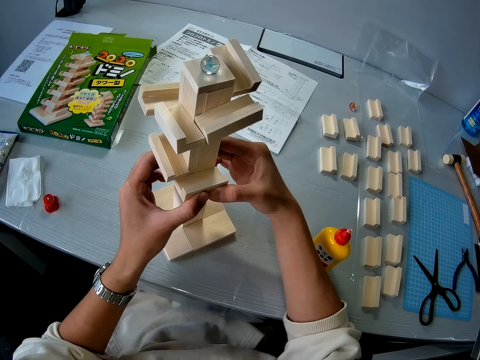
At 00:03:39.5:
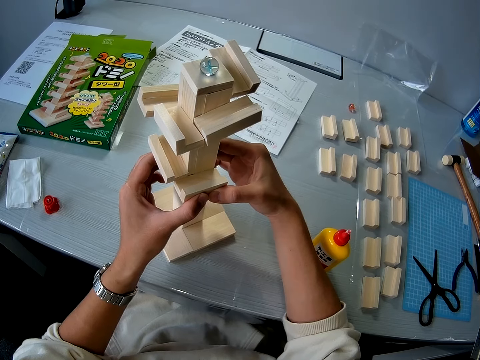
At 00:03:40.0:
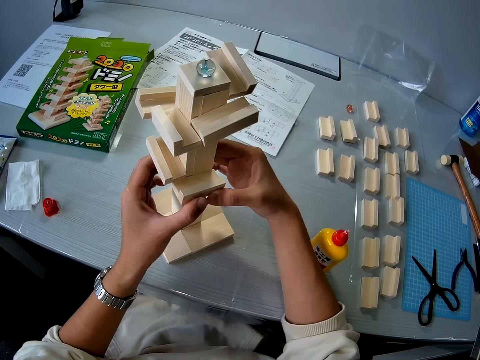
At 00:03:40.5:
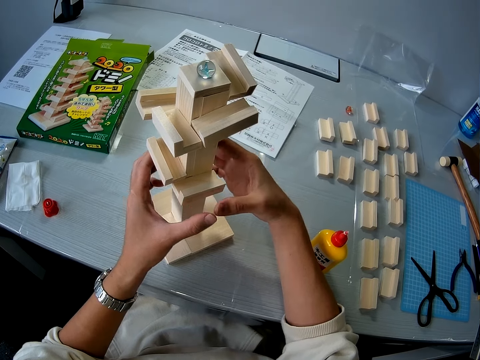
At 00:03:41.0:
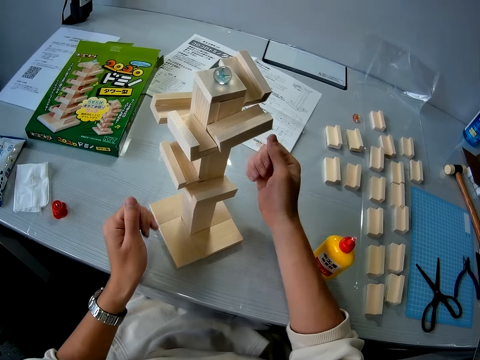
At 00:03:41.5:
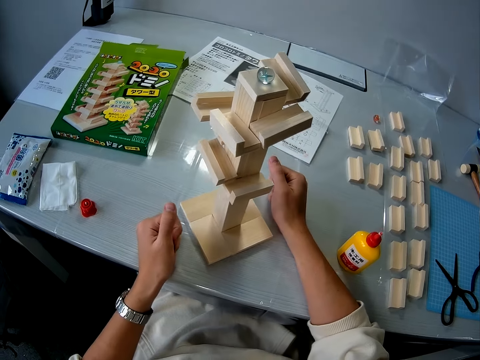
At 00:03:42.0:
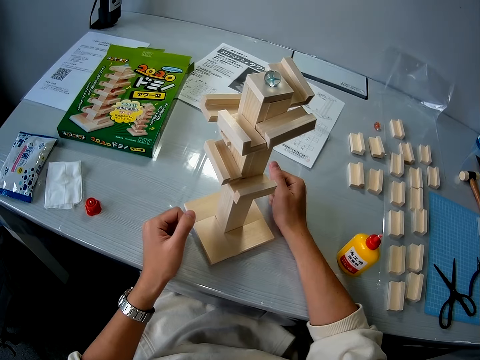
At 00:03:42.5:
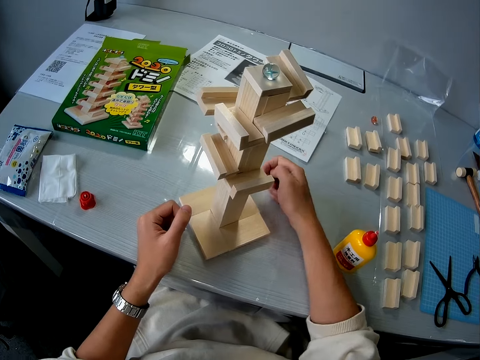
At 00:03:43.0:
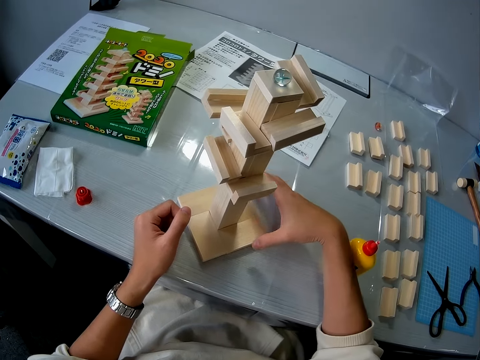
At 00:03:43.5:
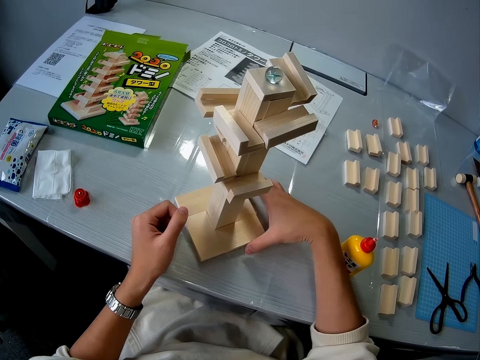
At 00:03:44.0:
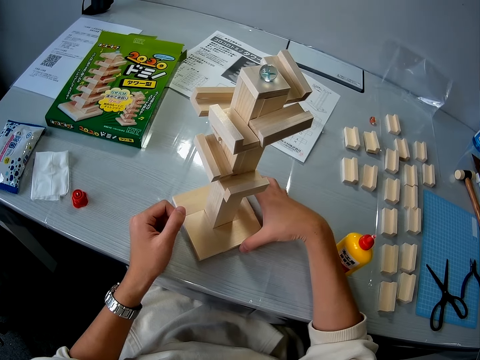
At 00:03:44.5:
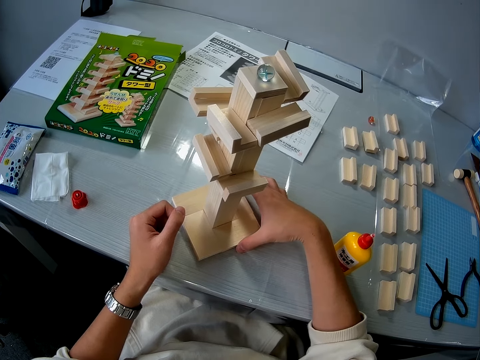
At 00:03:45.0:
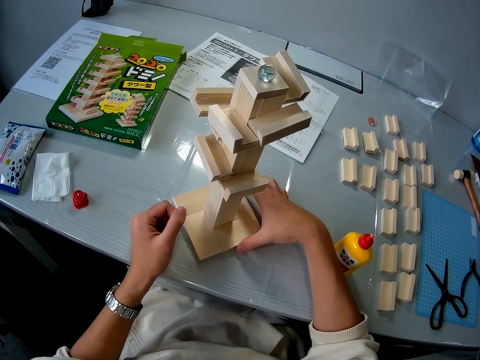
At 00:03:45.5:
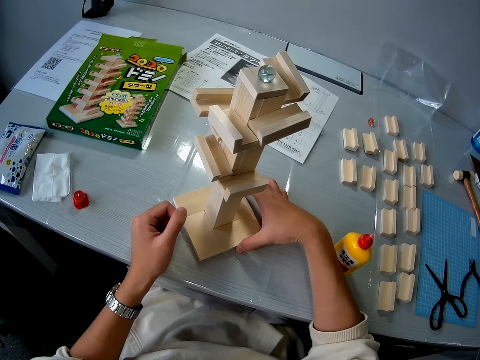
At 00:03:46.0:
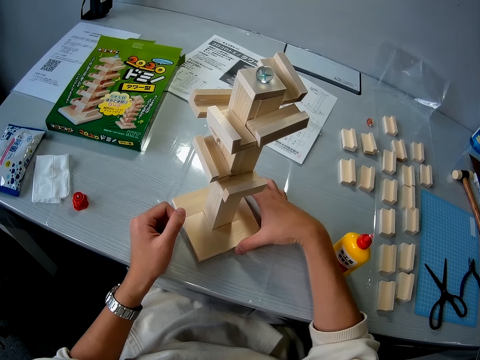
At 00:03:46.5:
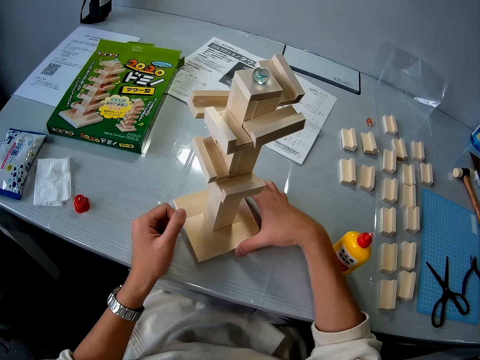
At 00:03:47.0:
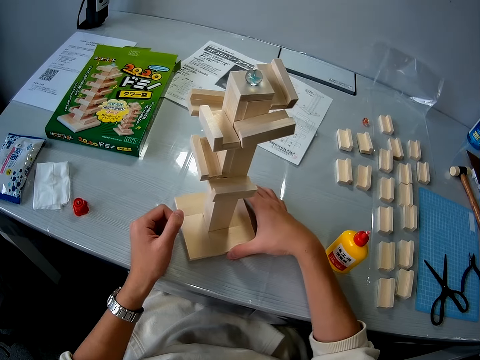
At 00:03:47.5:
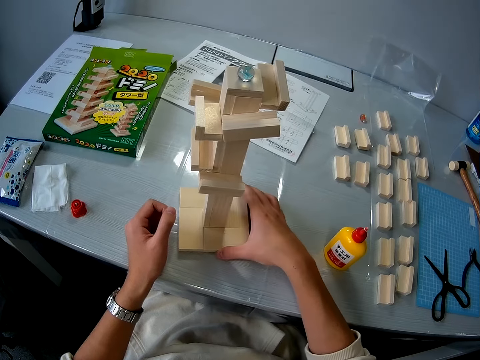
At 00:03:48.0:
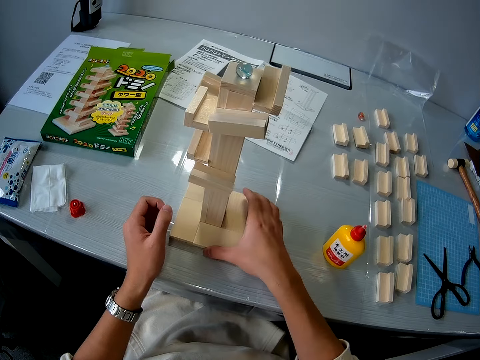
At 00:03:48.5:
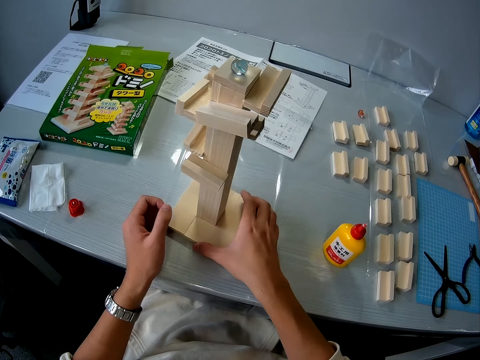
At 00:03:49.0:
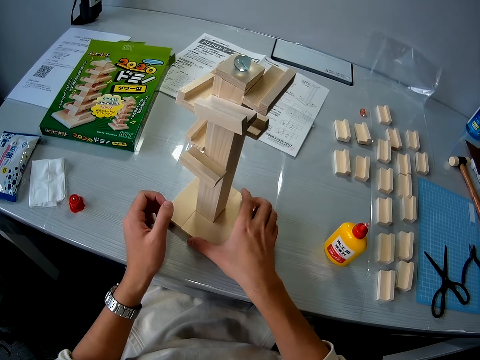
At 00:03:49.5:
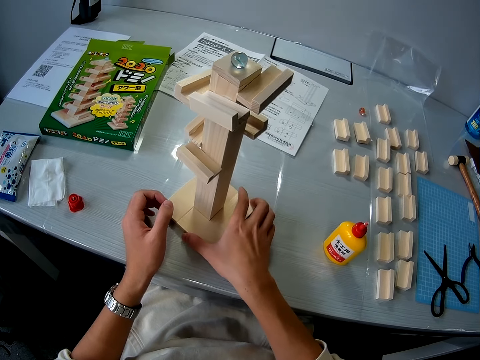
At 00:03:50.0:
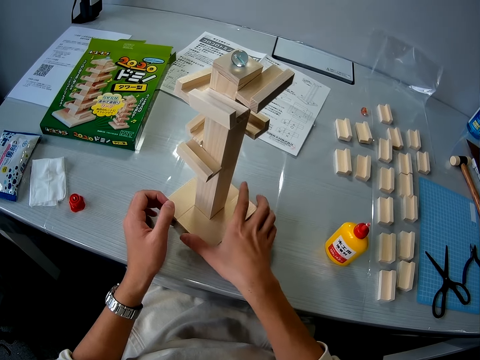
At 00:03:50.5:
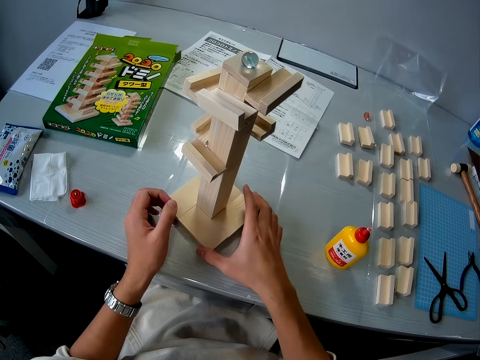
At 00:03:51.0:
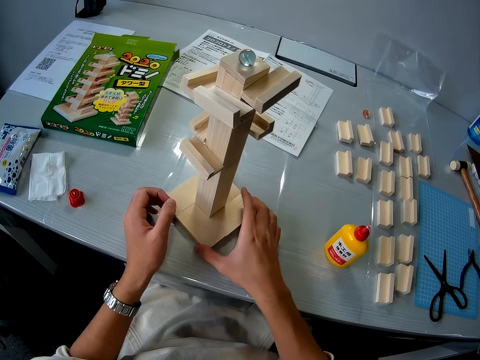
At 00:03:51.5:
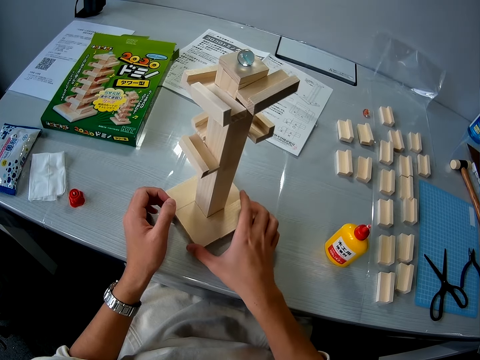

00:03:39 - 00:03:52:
The camera wearer places both hands on the table. They turn the wooden mechanical model on the table.

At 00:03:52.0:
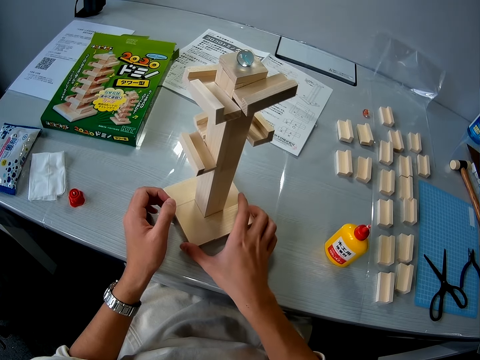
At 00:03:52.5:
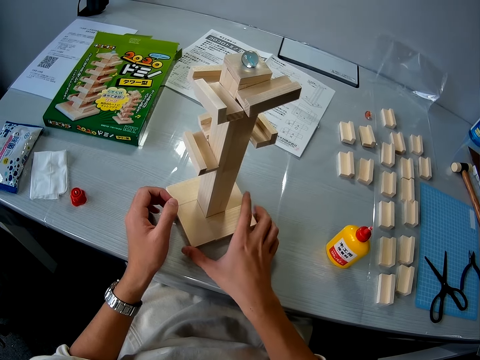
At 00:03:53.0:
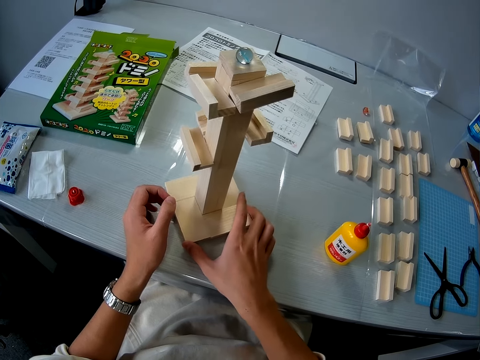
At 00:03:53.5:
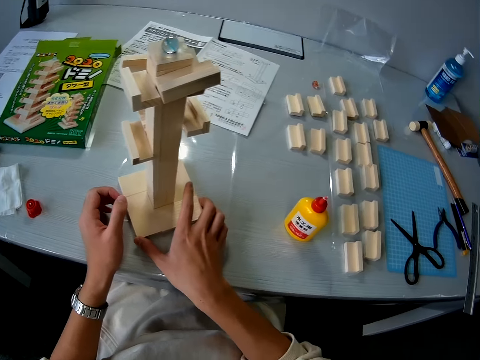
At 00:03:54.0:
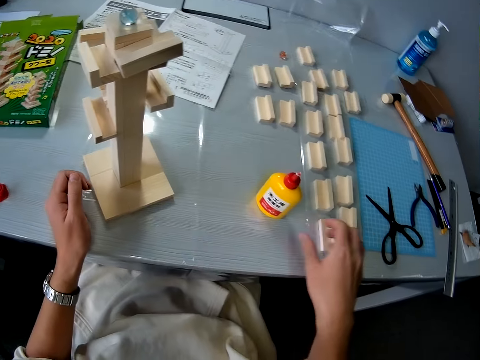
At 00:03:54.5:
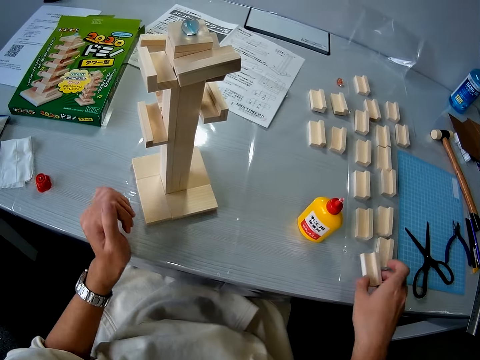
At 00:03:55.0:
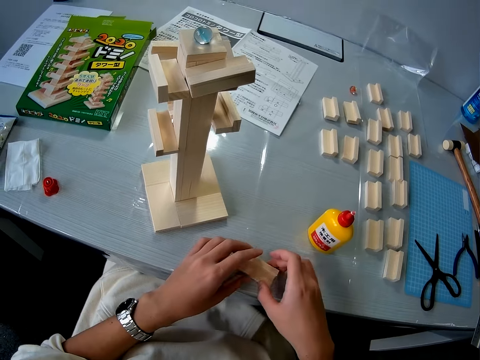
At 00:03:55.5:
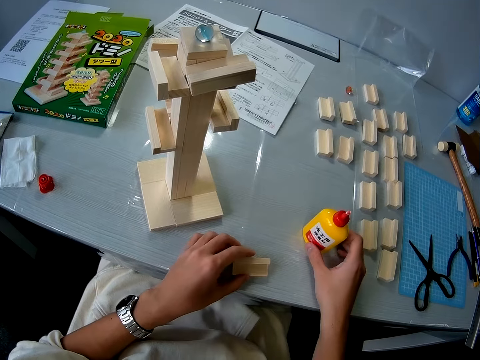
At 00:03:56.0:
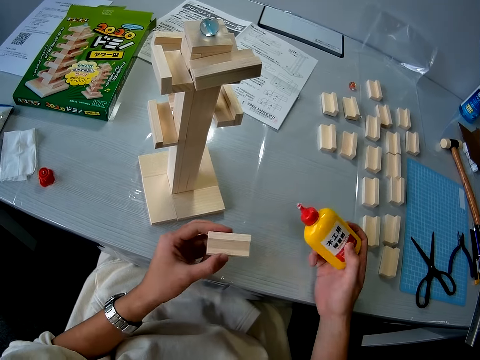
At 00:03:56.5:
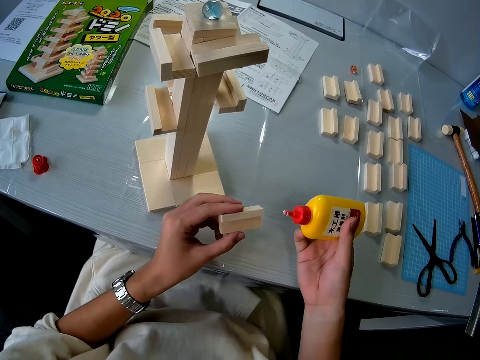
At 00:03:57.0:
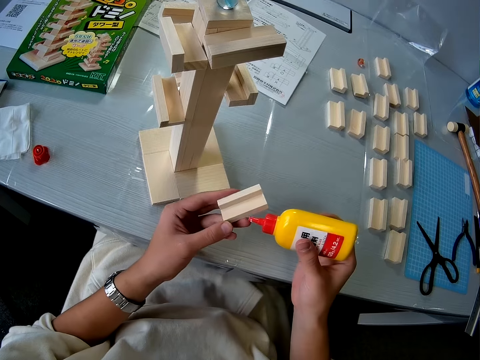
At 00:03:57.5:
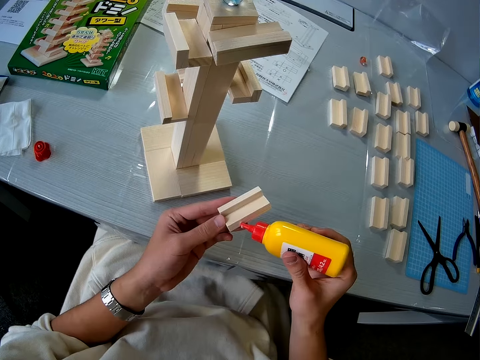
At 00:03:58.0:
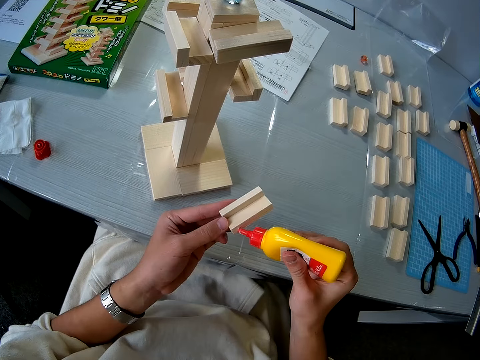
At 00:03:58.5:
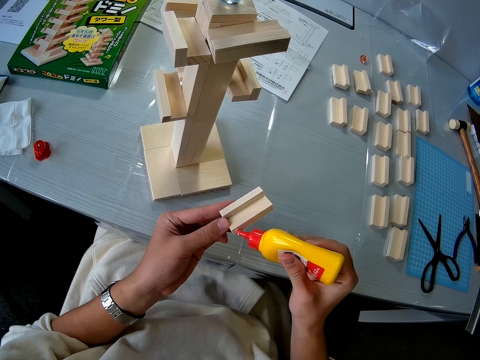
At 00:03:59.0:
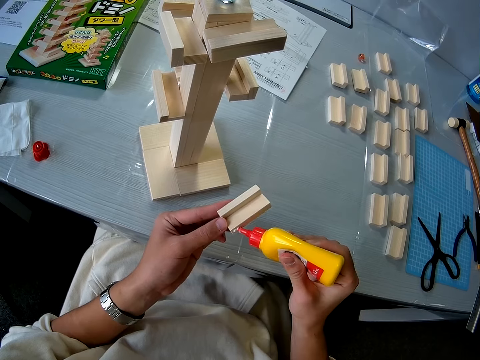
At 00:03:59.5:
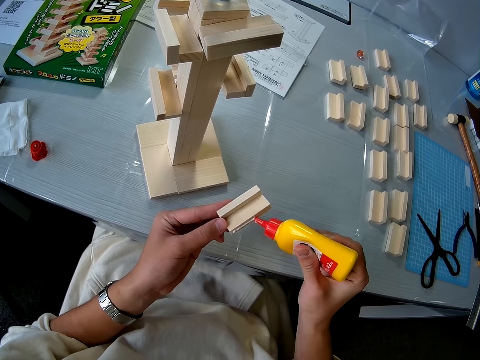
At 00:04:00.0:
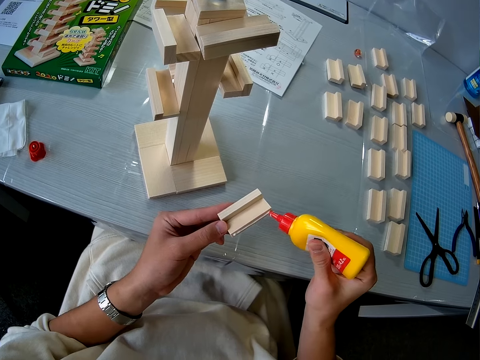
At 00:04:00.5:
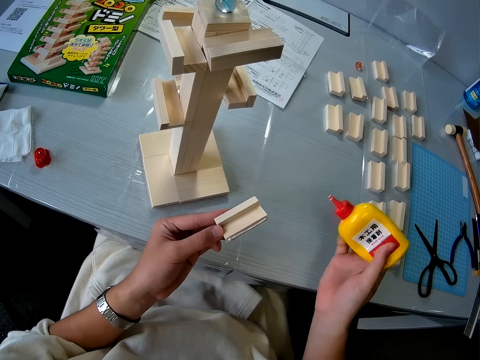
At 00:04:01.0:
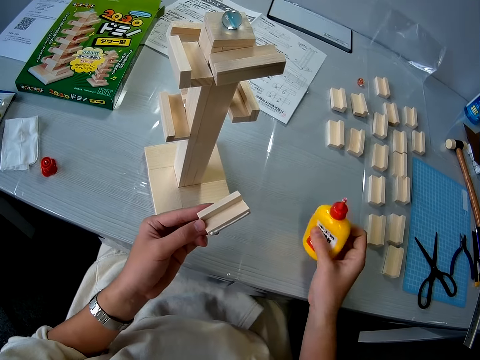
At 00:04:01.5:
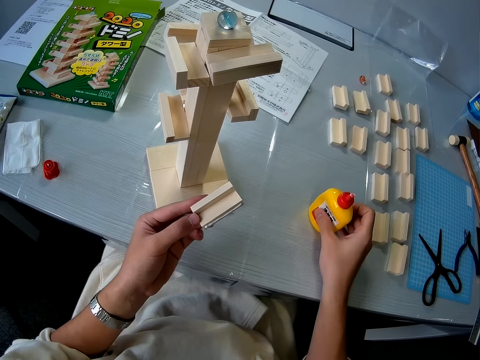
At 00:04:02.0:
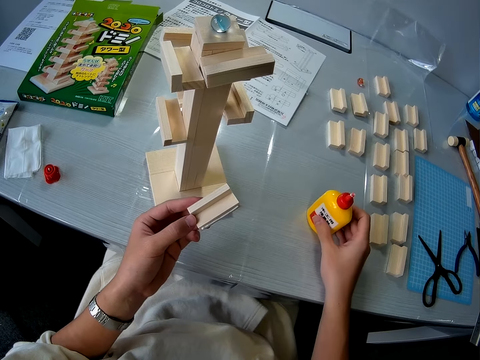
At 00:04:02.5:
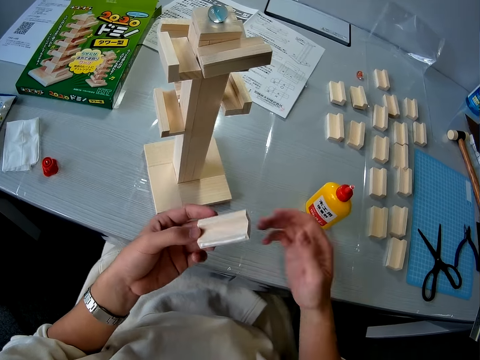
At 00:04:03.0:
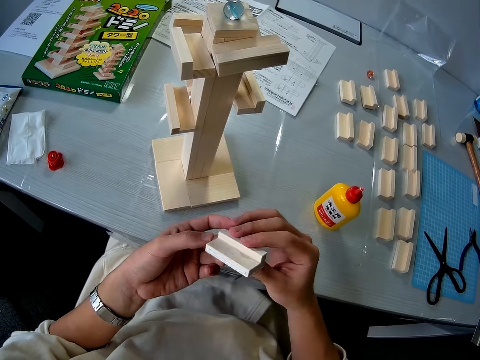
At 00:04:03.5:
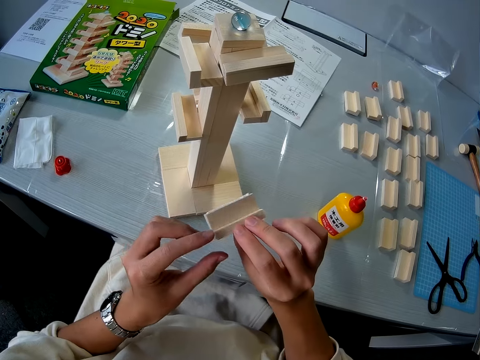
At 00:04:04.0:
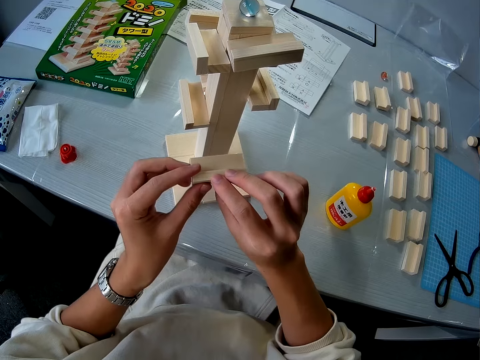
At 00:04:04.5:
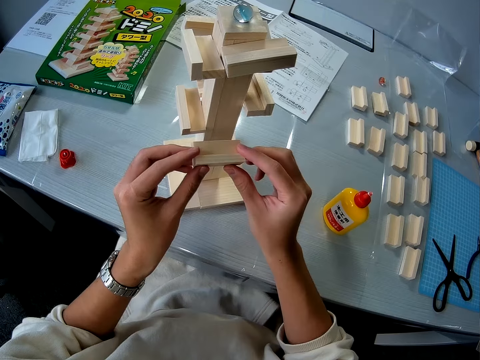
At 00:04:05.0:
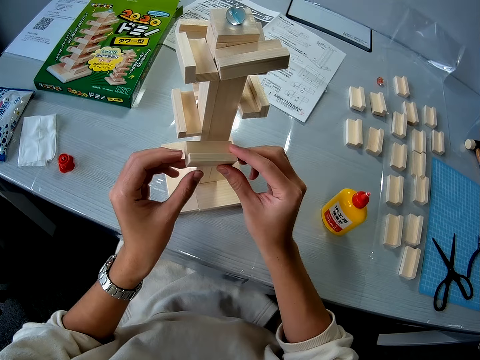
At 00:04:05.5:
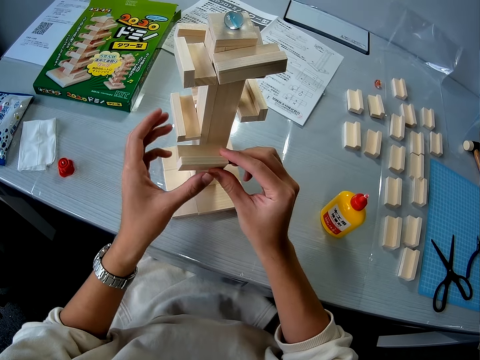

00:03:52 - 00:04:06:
The camera wearer picks up a fifth wooden mechanical piece, or piece of wood, from the table with his right hand. He passes the fifth wooden mechanical piece to his left hand. He picks up a glue container from the table. He applies glue to the fifth wooden mechanical piece in his left hand. He drops the glue container on the table. He rotates the piece of wood. He connects the fifth wooden mechanical piece to the wooden mechanical model on the table.
